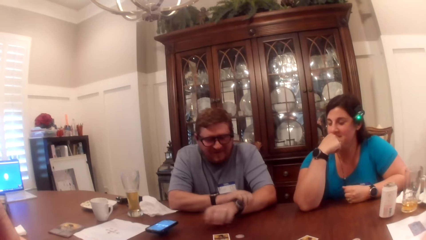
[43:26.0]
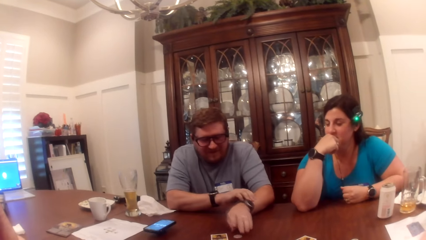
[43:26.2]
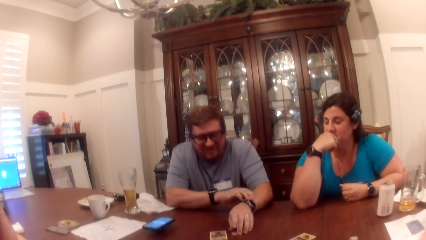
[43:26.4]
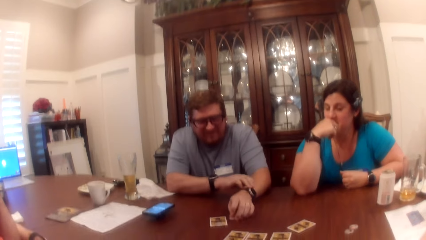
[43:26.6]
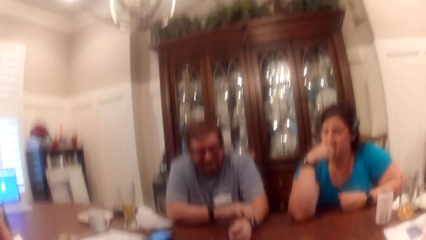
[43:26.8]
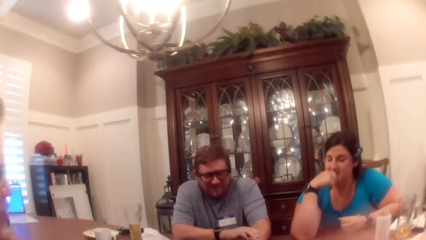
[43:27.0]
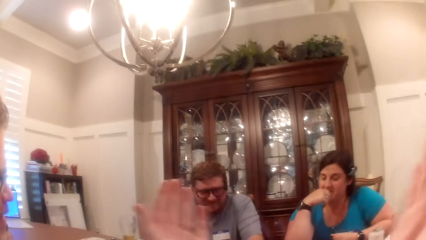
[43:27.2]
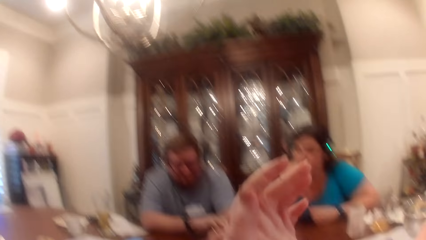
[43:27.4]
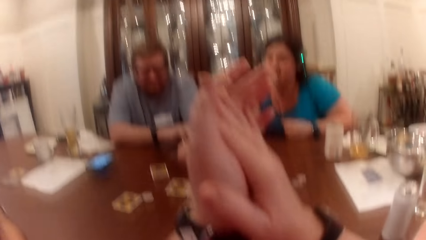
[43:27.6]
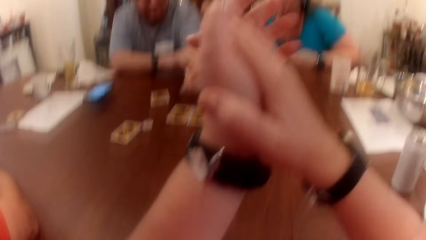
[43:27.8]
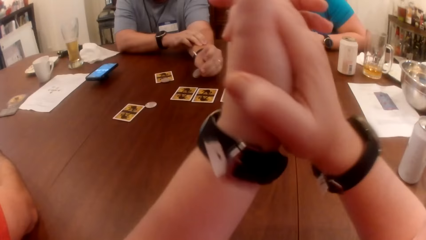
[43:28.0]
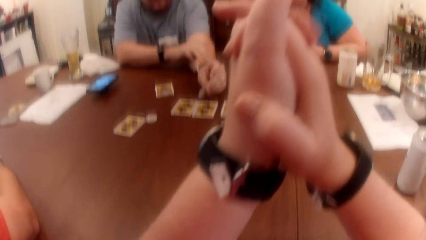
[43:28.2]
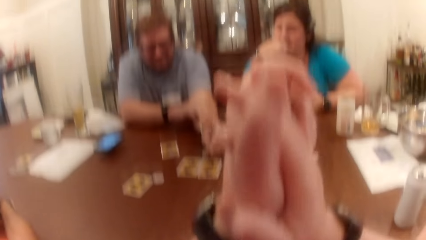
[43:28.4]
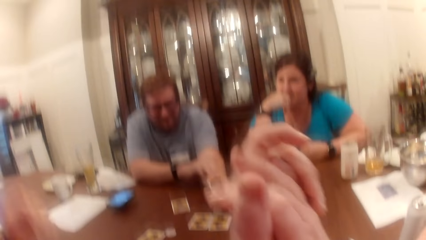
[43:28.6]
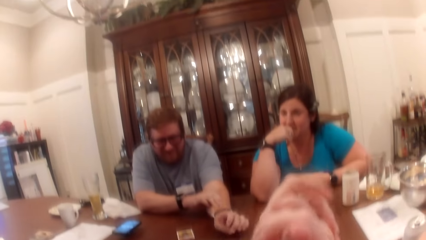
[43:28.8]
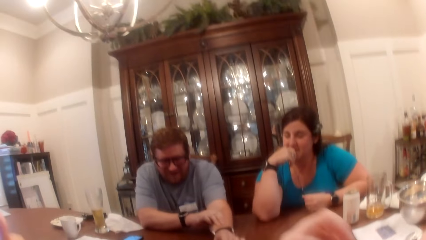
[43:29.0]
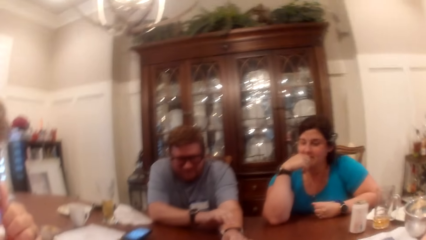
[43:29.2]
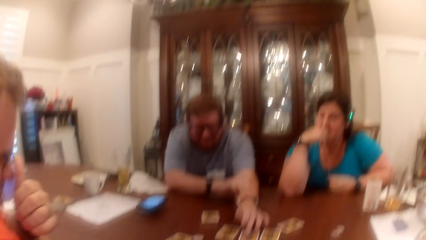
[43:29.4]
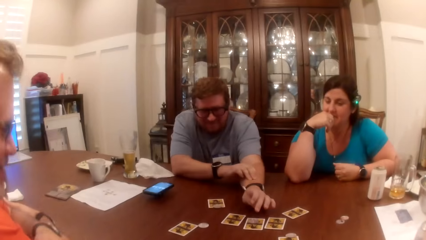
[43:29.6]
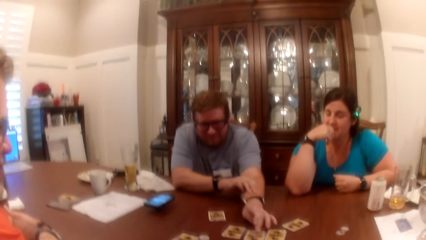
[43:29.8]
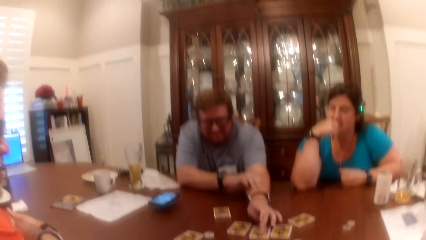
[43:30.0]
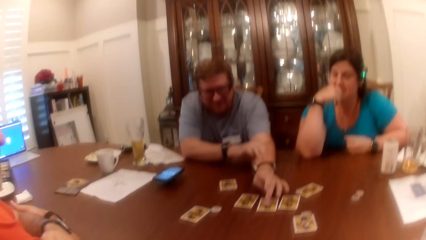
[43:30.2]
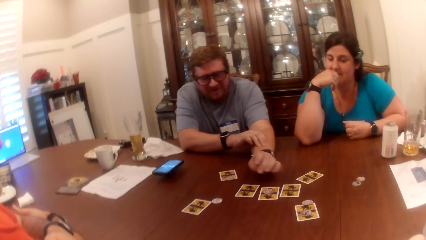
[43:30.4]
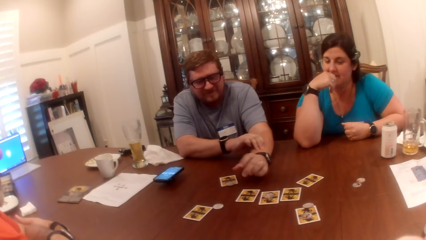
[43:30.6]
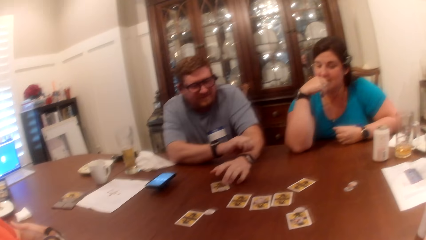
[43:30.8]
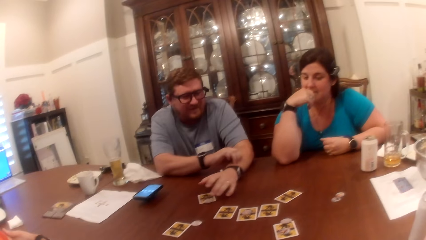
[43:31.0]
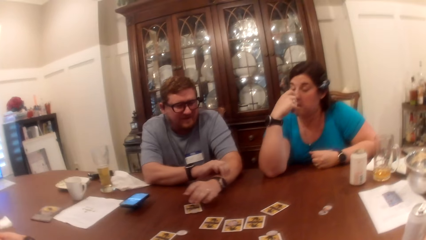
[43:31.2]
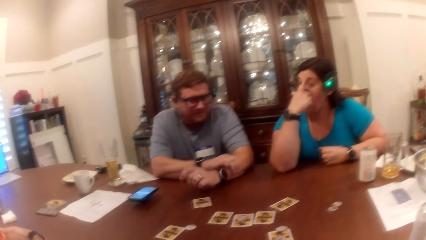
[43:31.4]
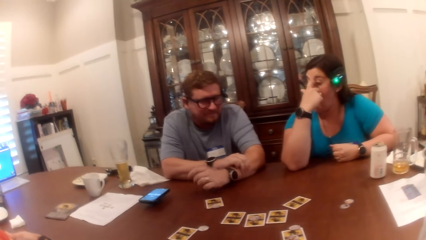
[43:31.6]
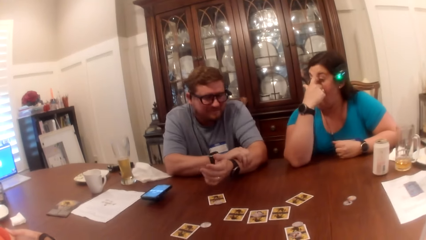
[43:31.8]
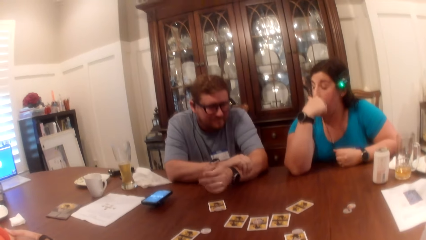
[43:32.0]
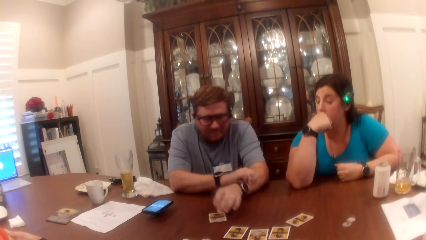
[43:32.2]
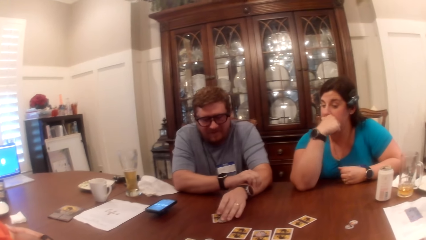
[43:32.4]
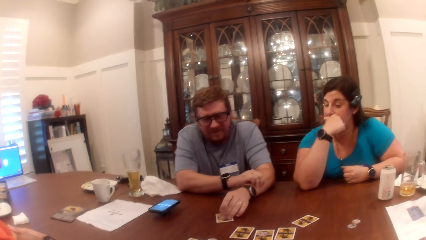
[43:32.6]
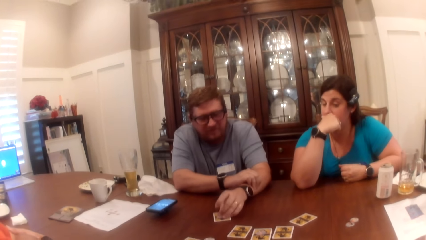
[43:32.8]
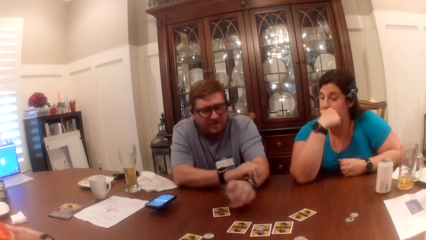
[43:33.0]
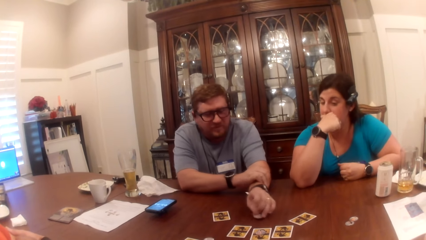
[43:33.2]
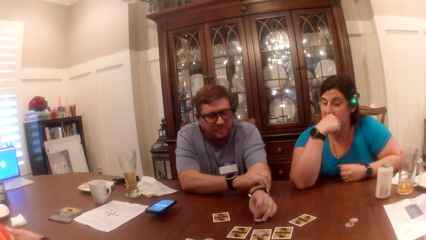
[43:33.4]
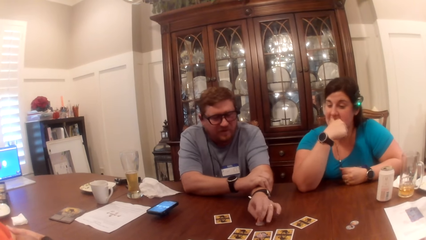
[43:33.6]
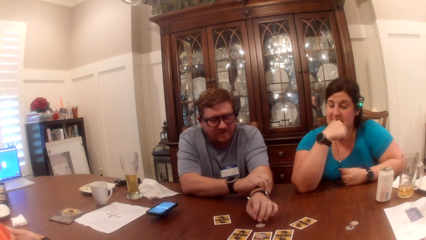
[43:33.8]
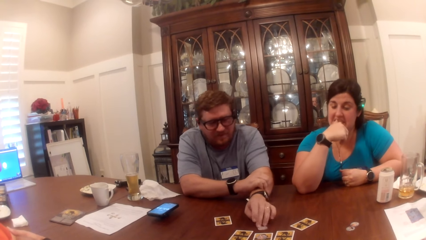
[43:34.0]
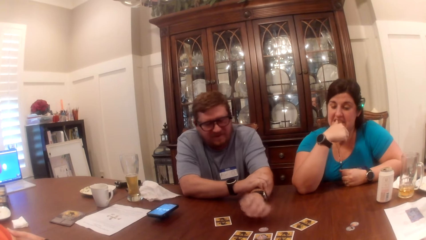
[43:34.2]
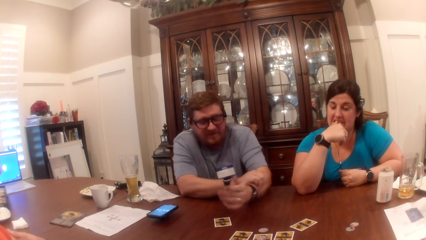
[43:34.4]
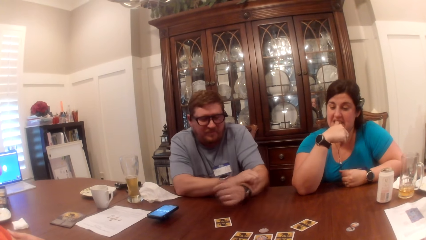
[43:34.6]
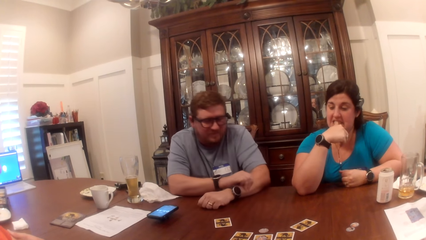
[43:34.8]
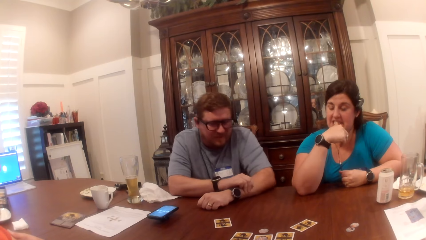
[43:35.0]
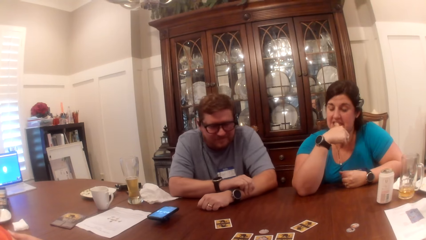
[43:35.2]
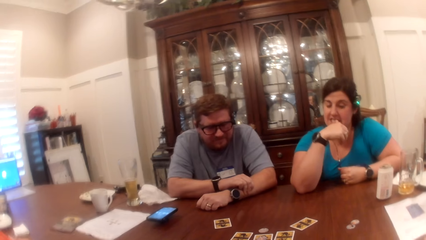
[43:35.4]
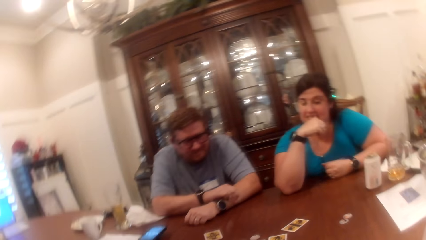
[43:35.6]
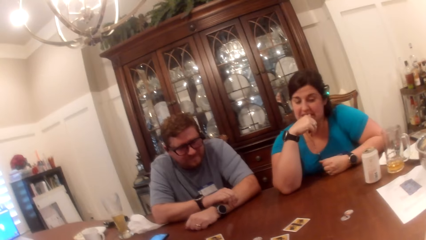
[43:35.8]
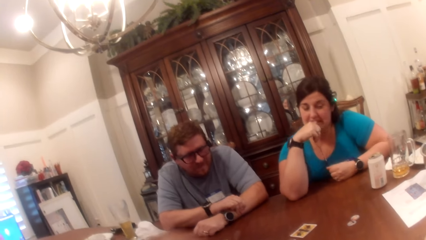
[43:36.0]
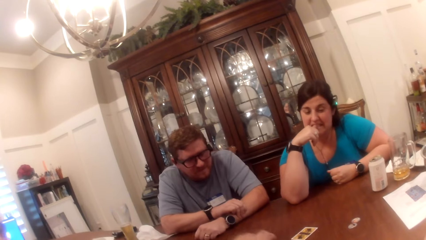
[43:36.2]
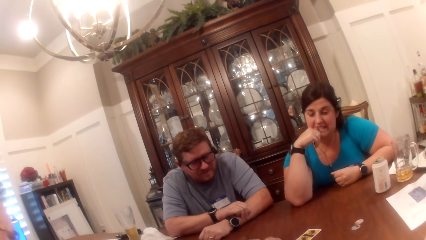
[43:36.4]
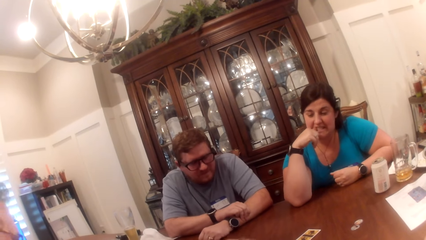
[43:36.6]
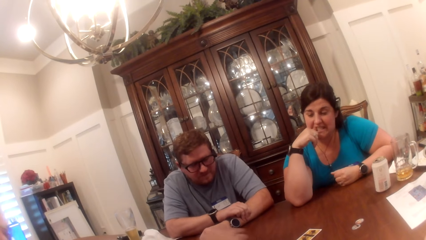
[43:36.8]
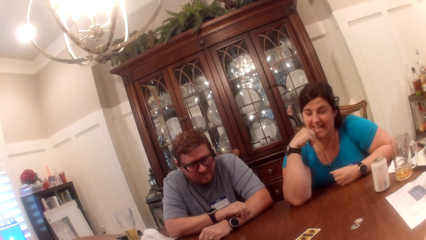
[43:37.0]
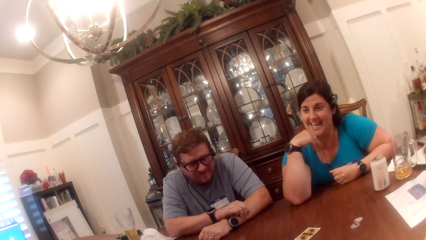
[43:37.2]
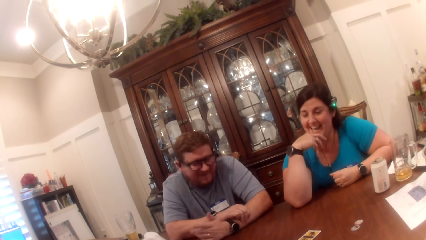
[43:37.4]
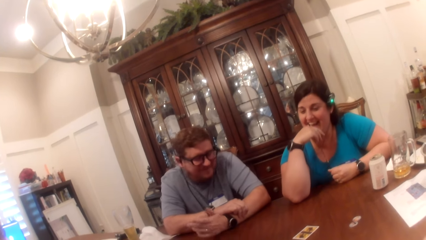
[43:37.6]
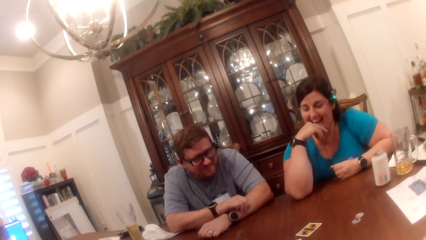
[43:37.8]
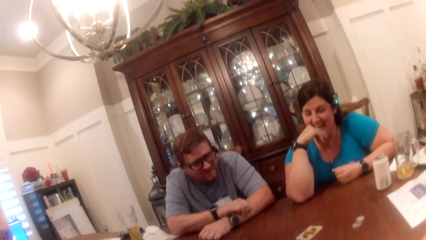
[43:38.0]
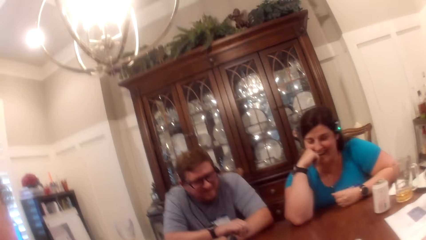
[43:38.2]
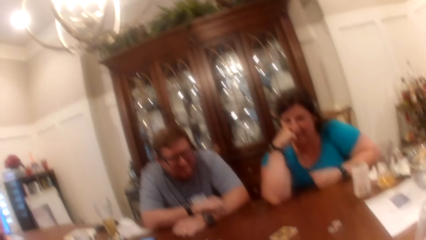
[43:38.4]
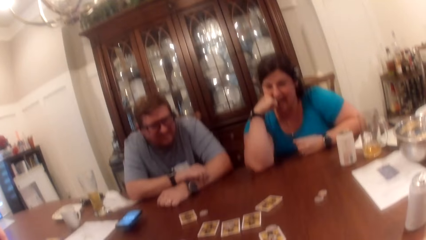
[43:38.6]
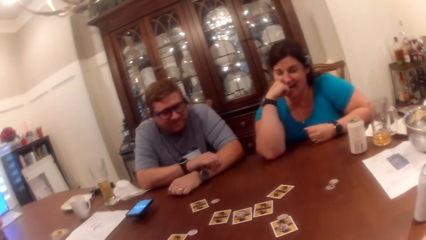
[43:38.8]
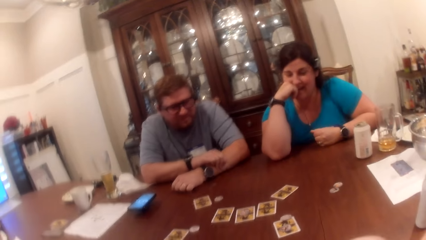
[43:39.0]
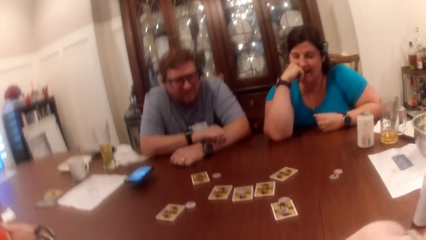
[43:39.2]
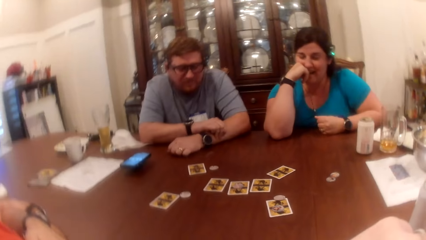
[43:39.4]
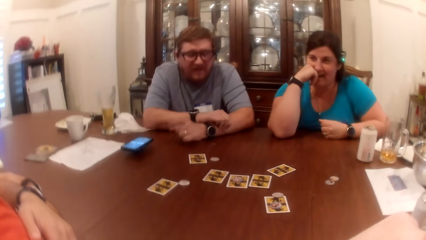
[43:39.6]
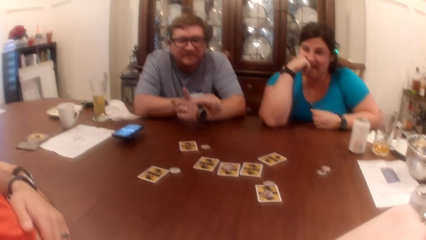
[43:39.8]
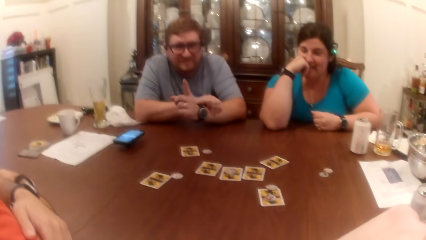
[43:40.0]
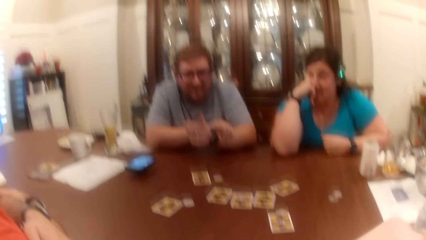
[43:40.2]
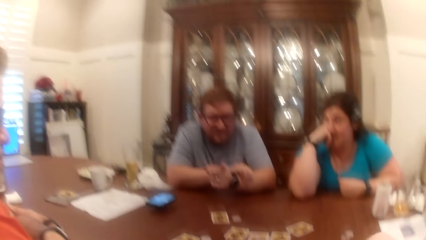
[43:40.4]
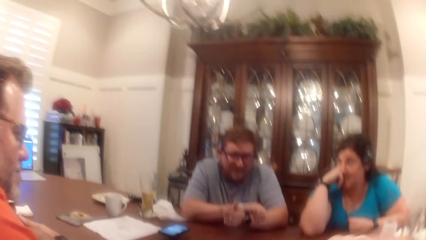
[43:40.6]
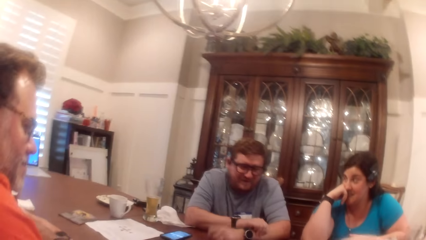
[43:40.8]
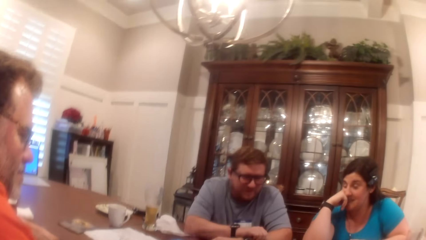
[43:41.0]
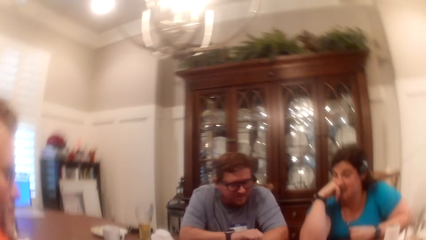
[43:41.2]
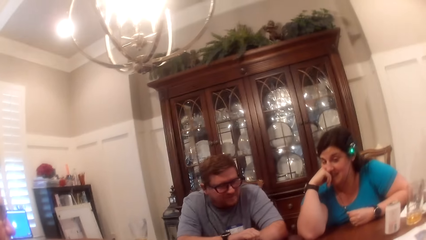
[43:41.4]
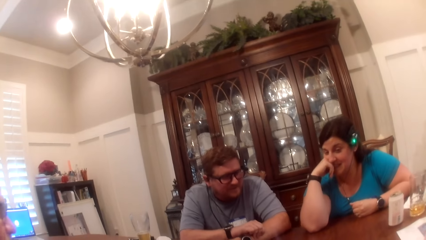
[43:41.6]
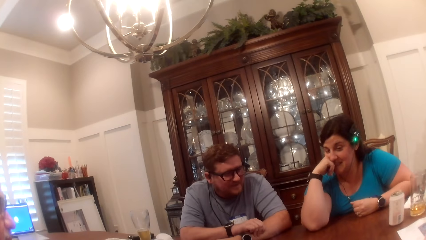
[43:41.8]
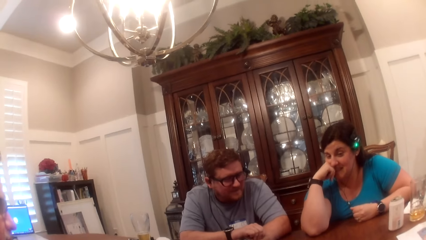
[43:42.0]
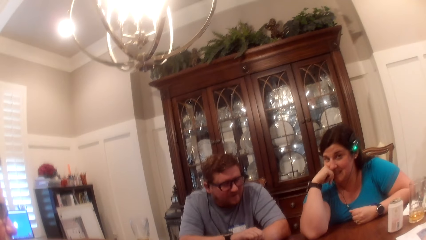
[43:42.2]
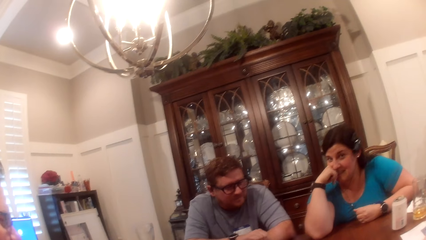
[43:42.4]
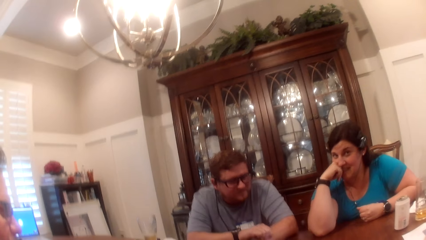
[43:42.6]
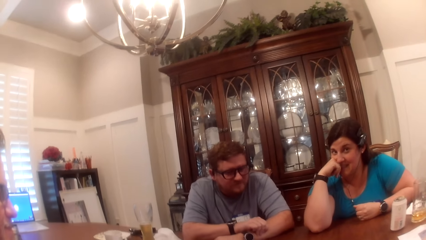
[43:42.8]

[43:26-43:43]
A man picks the game chip on the table with his left hand. The camera wearer claps both hands. The man drops the game chip on a card on the table with his left hand. The camera wearer looks around. Another man touches the face. The first man touches the card on the table. A woman scratches her face with her right hand finger. The first man picks the game chip on the card on the table with his left hand and drops the game chip on the table with his left hand. The camera wearer looks around. The other man picks a game chip on the table with his left hand. The camera wearer interacts with the woman, the first man, and the other man at the table.
